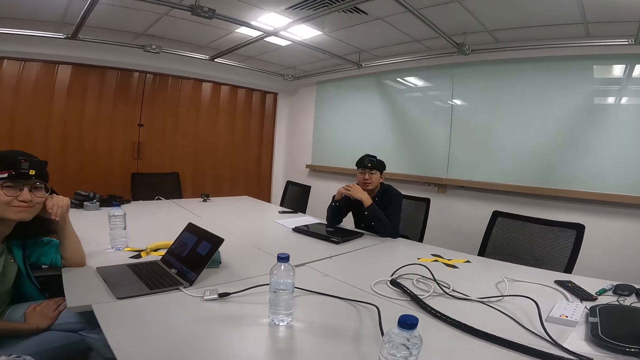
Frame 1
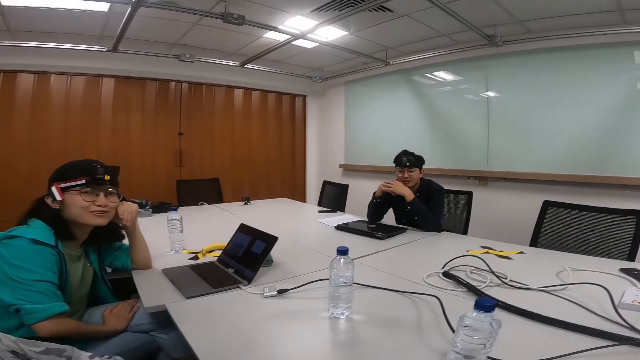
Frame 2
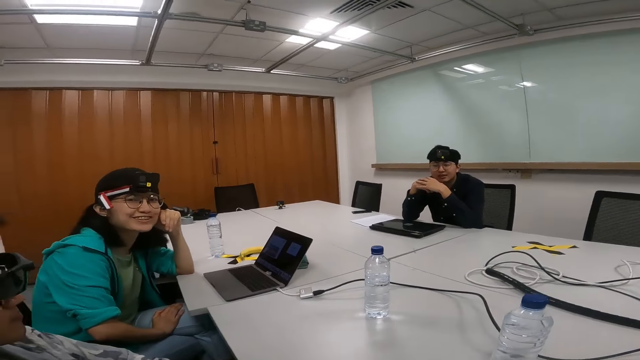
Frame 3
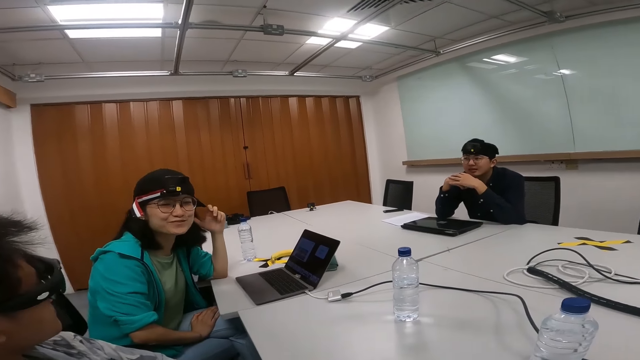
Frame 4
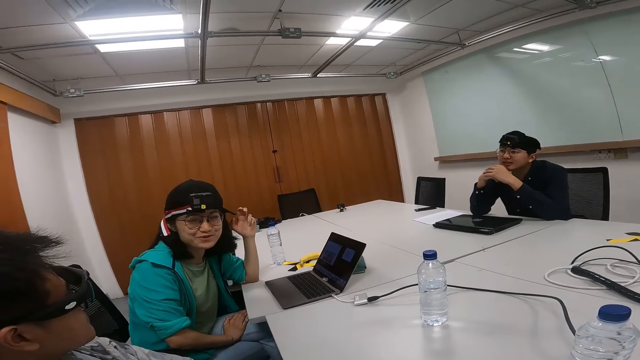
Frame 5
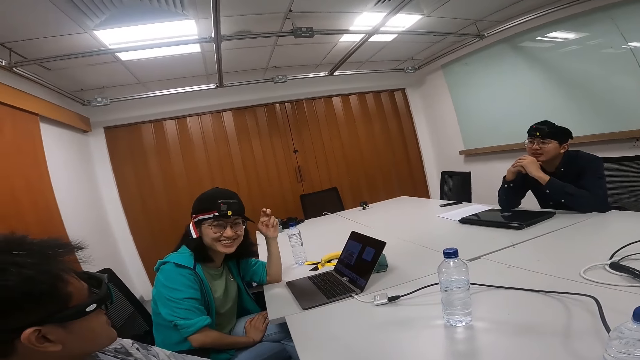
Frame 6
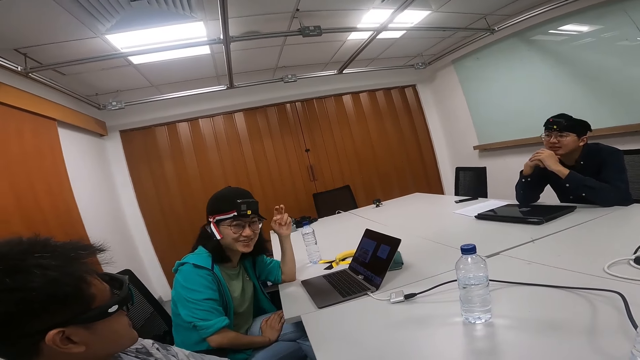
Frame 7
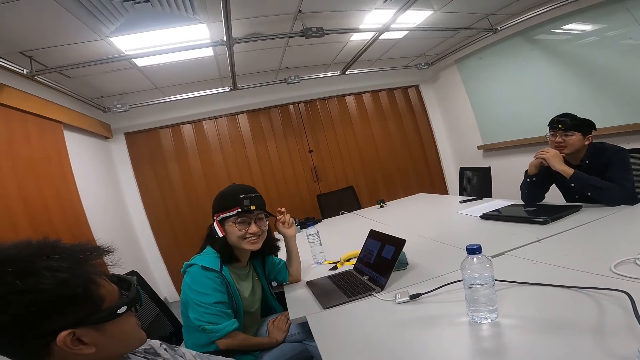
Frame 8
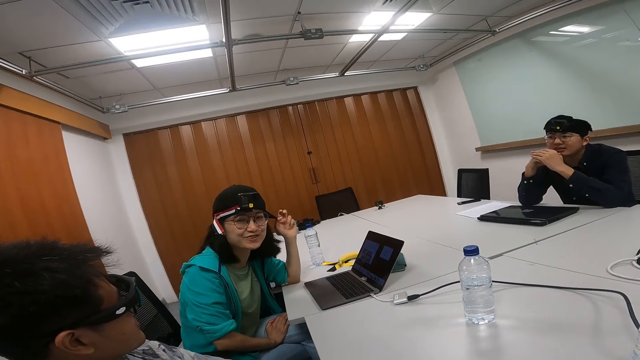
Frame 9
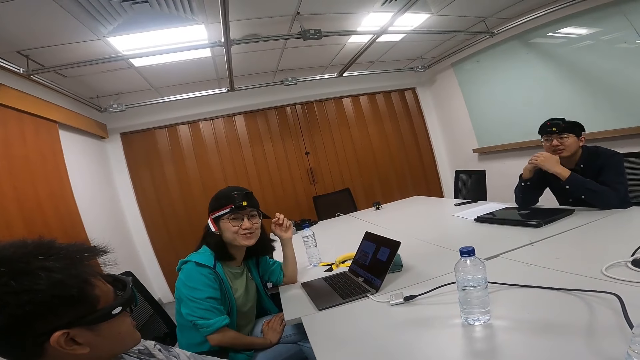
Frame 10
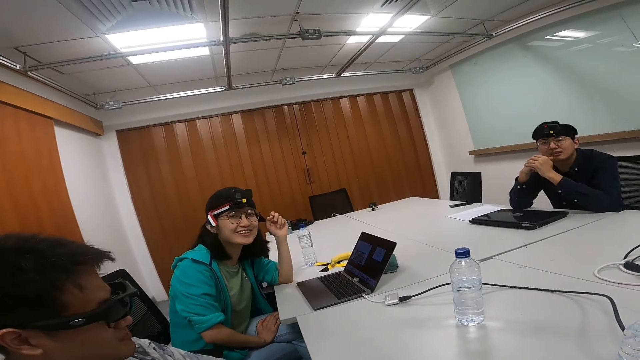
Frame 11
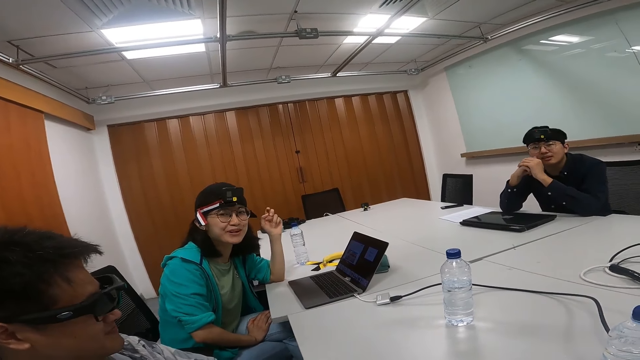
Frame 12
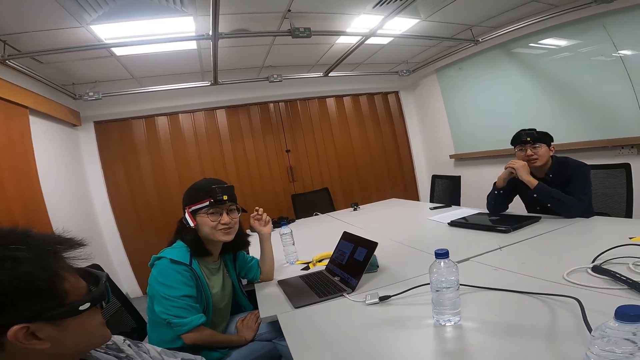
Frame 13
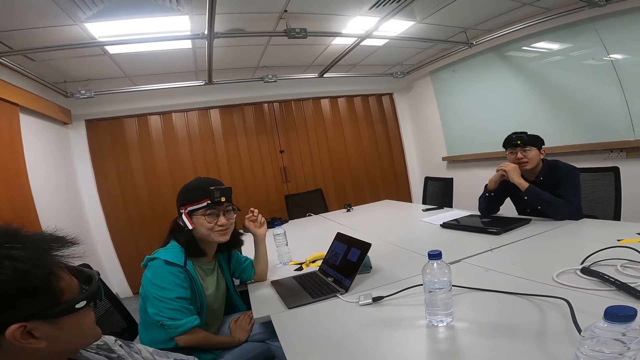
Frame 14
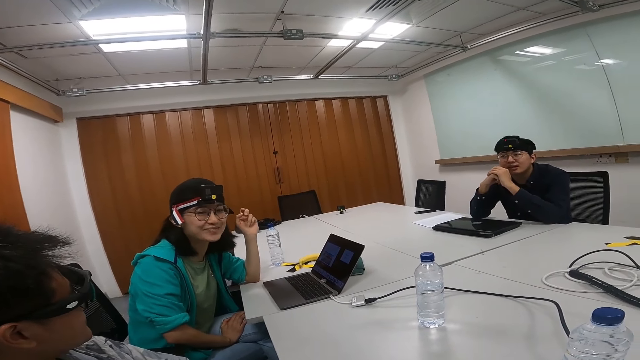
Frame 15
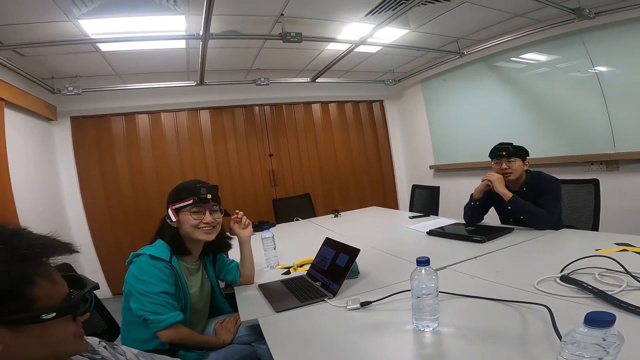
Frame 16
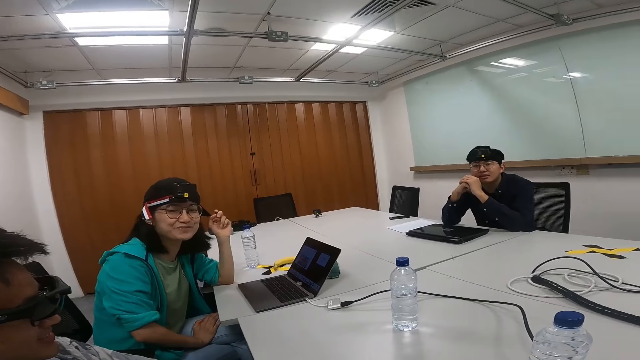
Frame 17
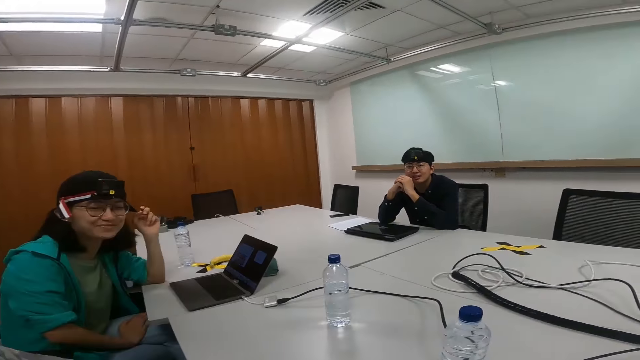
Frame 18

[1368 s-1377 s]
Someone talks. A person sits next to another person.

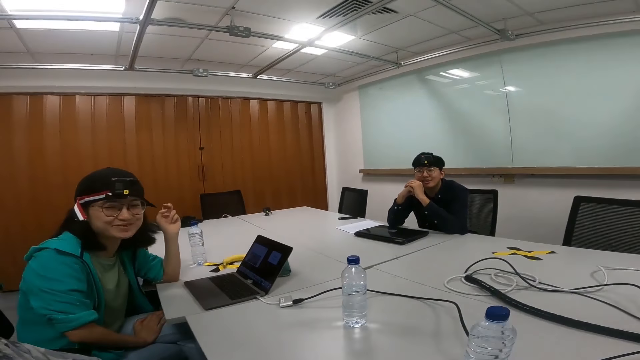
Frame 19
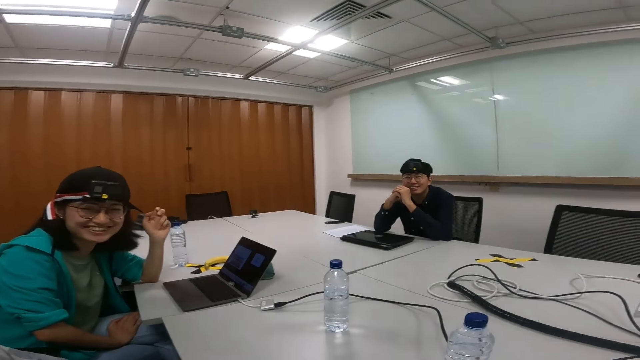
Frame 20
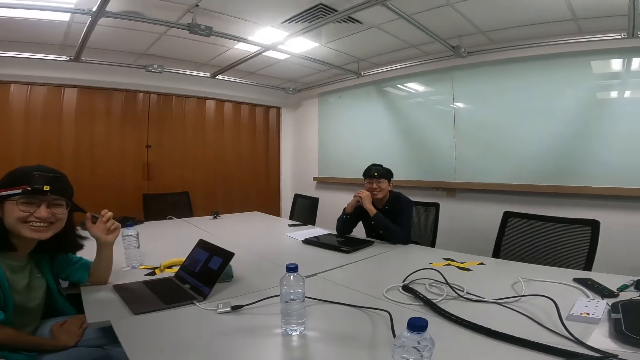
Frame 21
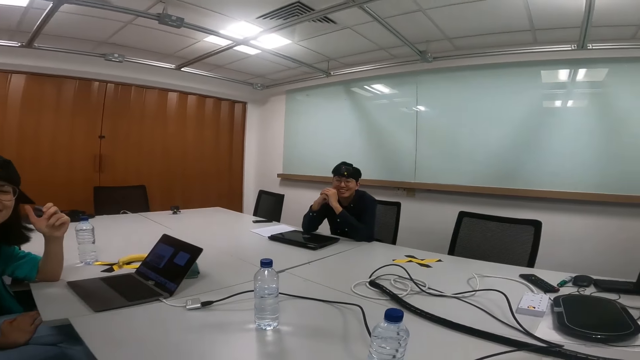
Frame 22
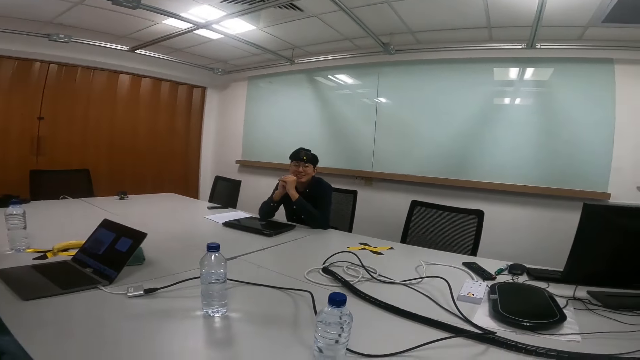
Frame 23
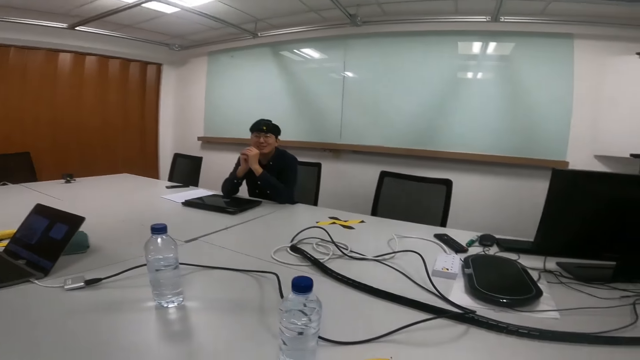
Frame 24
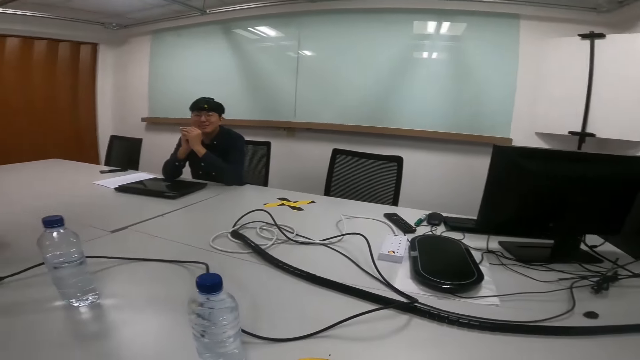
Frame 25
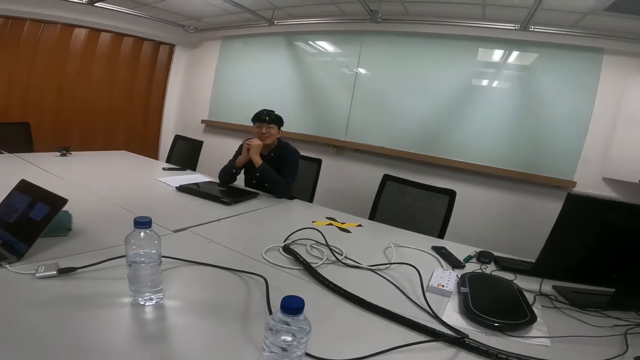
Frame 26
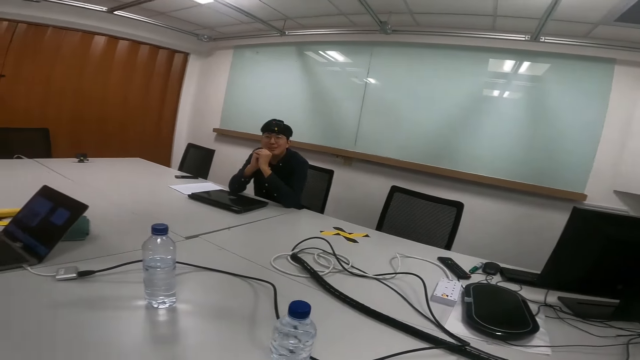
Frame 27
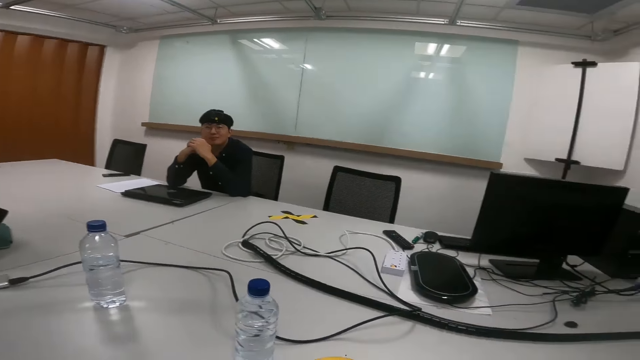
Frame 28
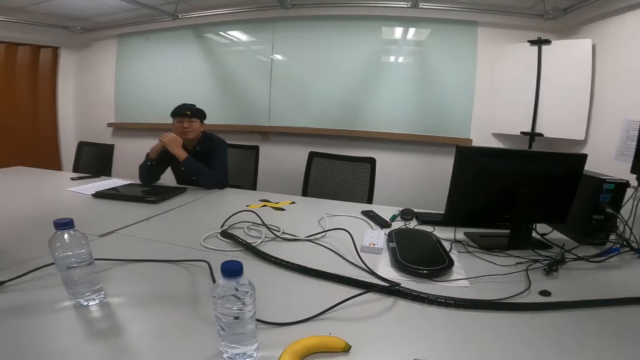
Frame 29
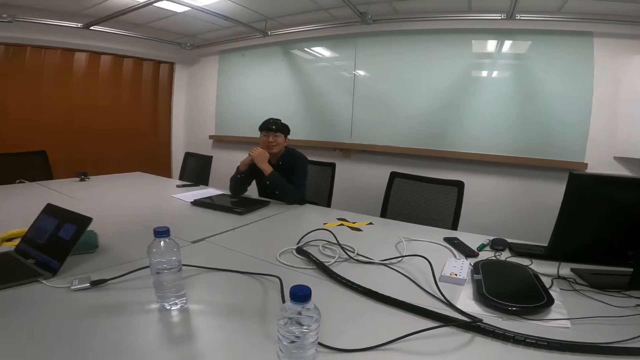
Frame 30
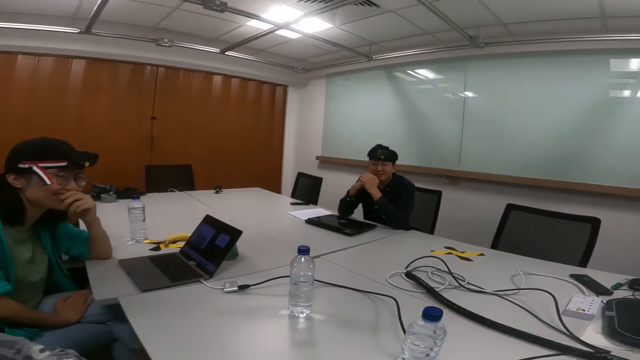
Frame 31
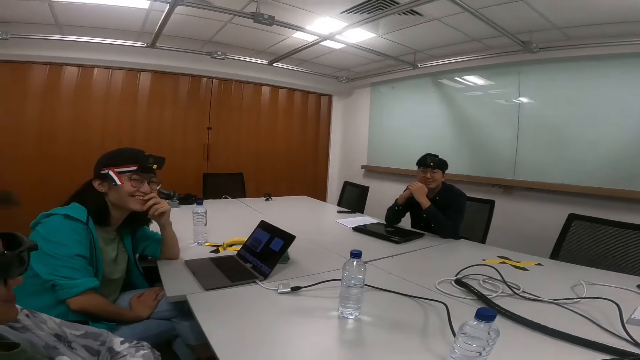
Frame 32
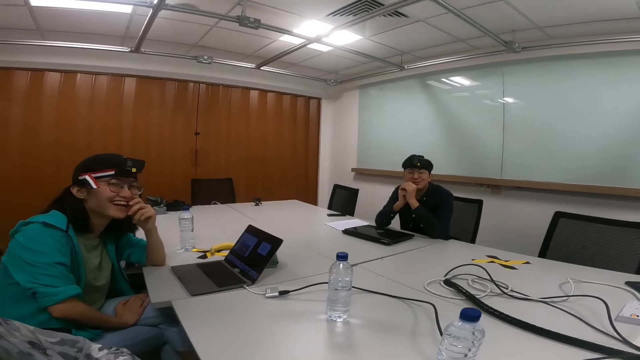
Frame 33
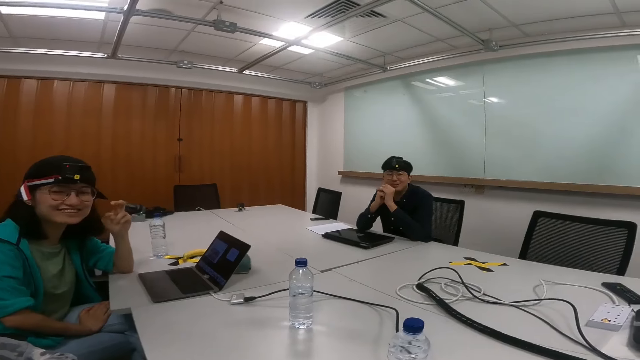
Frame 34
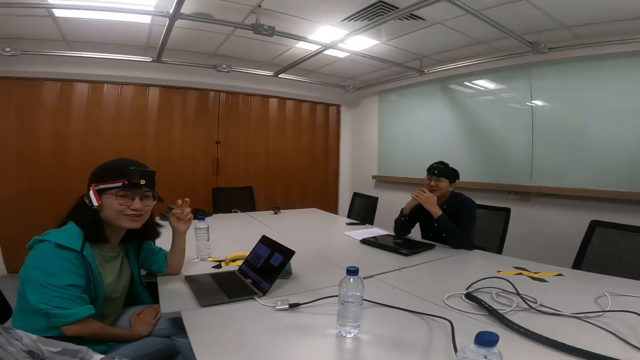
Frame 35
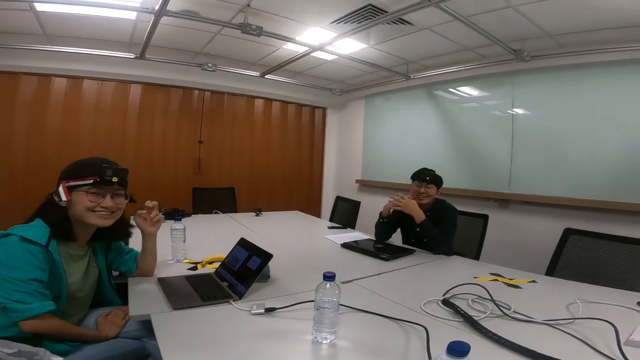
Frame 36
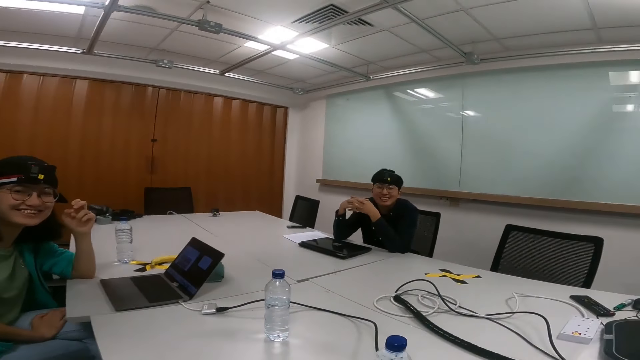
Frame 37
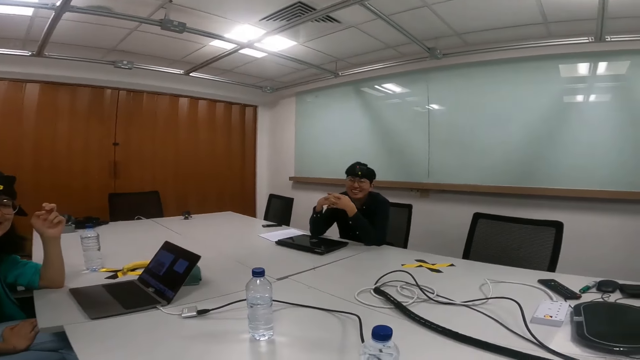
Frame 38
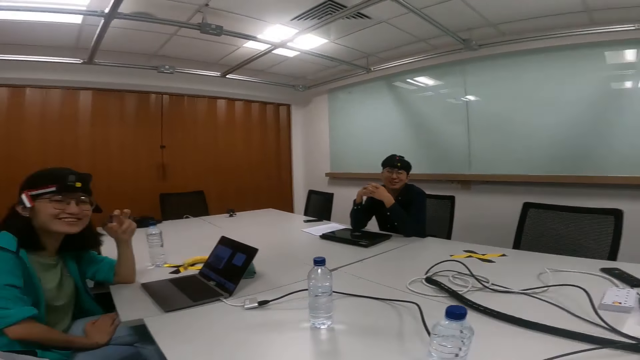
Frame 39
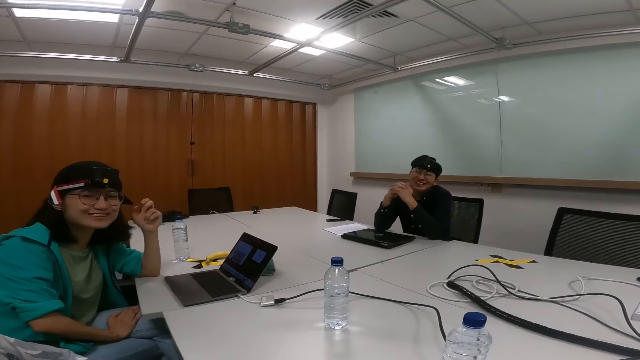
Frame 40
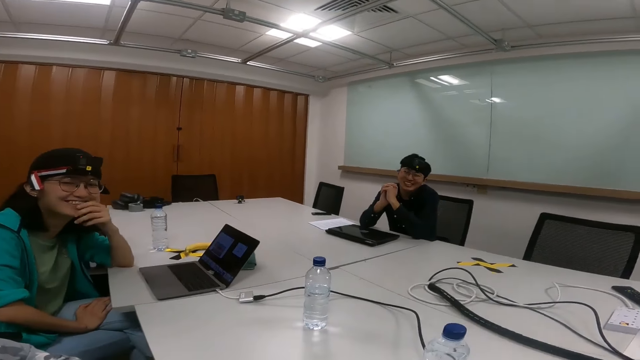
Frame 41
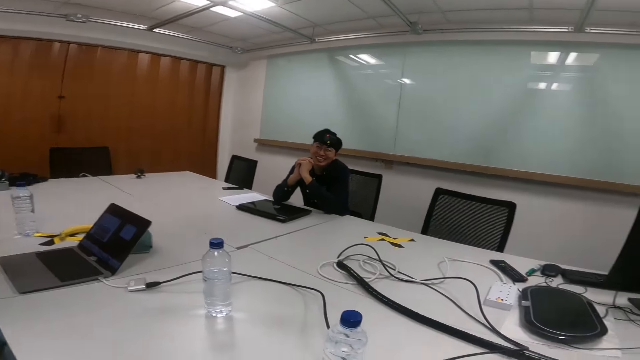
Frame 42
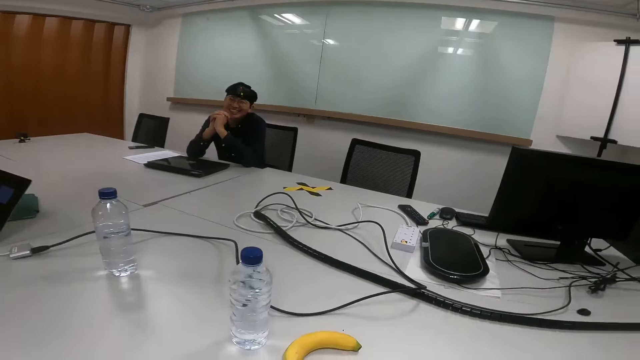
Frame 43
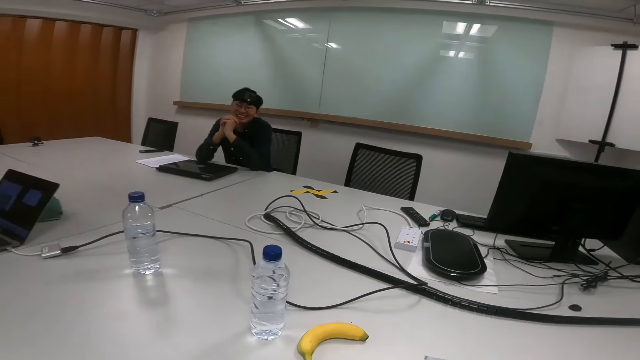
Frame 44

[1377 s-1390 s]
The camera wearer talks. A person talks with another person, a third person and the camera wearer on the table area.
